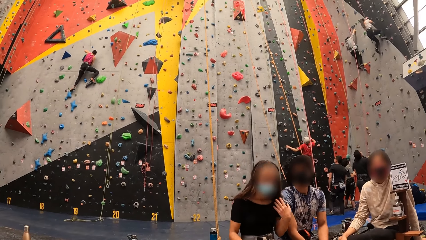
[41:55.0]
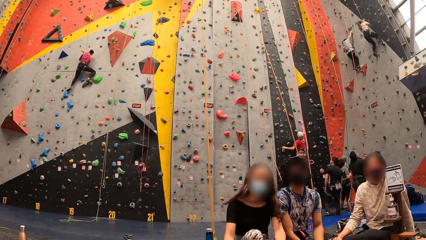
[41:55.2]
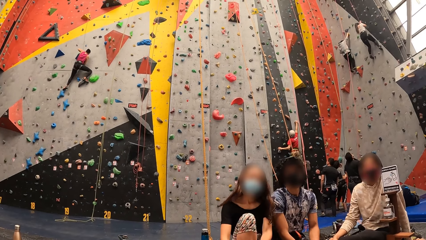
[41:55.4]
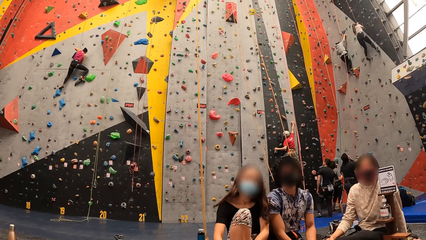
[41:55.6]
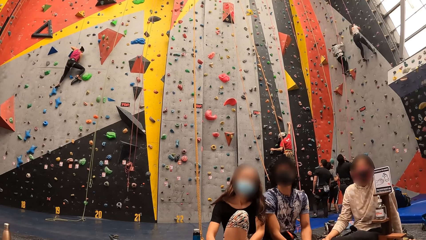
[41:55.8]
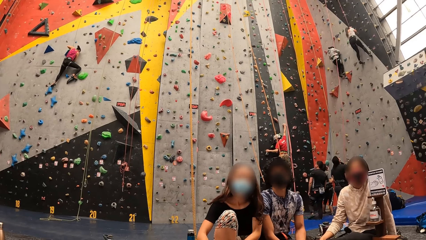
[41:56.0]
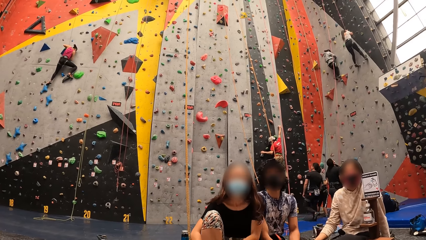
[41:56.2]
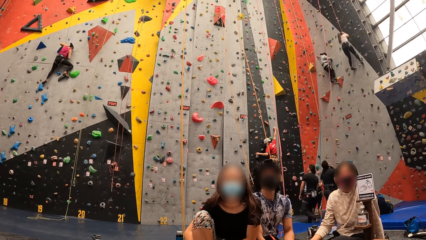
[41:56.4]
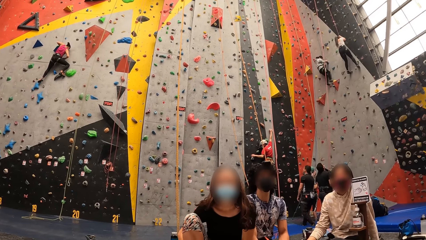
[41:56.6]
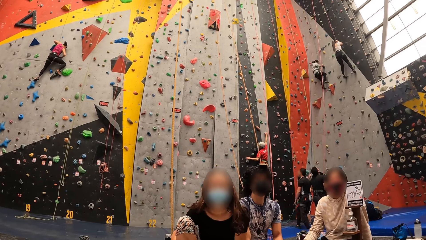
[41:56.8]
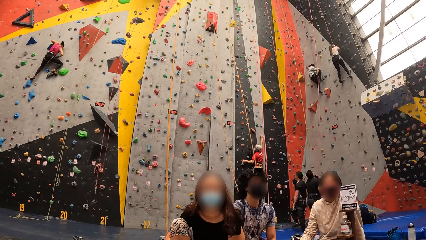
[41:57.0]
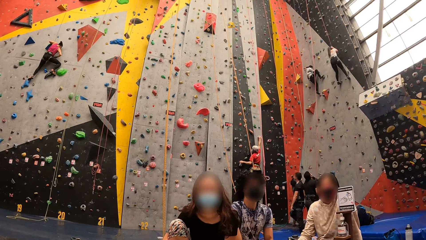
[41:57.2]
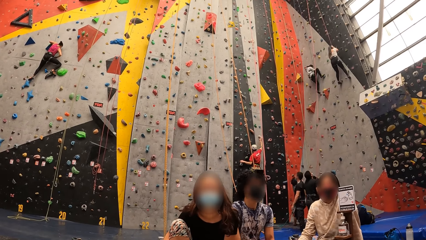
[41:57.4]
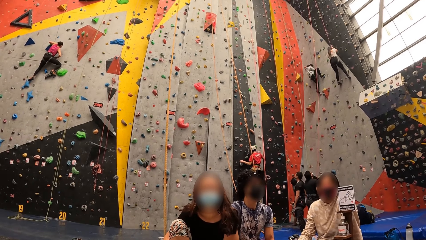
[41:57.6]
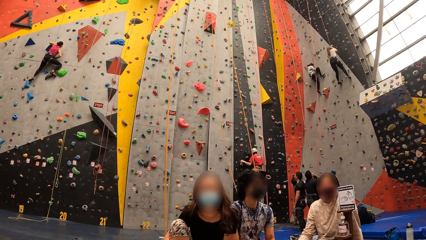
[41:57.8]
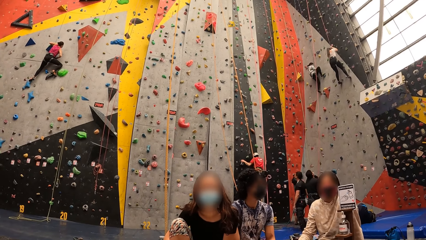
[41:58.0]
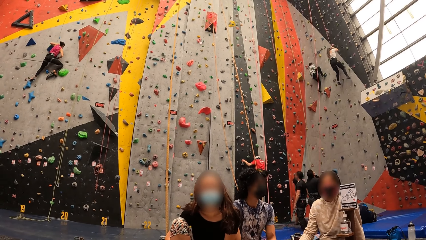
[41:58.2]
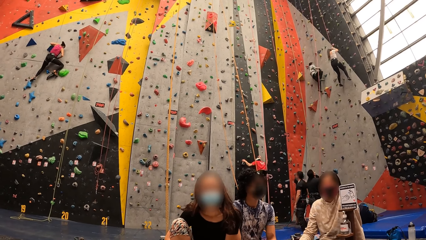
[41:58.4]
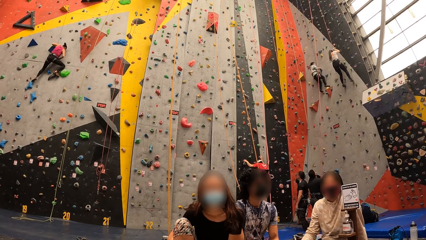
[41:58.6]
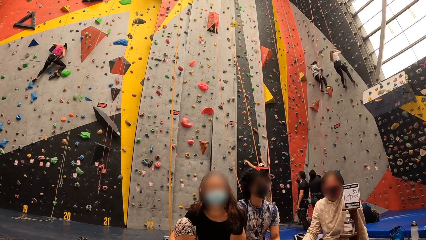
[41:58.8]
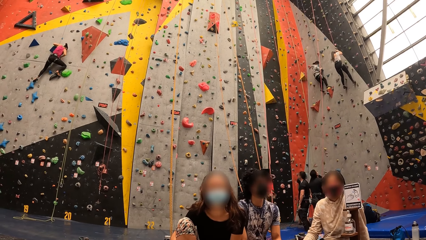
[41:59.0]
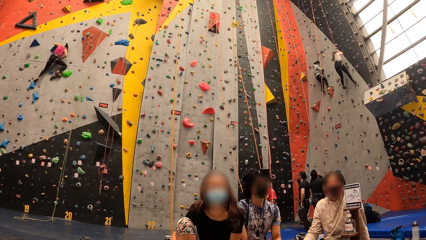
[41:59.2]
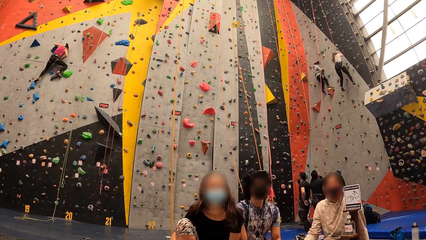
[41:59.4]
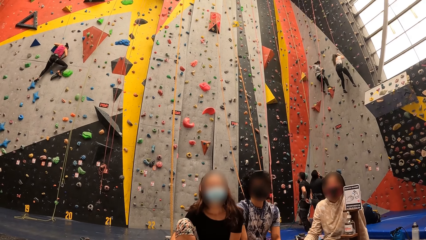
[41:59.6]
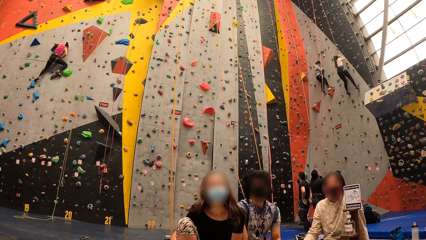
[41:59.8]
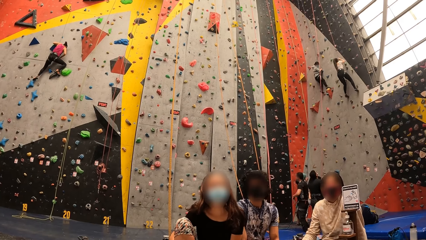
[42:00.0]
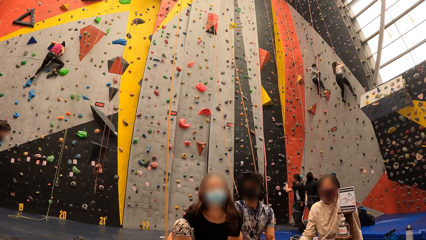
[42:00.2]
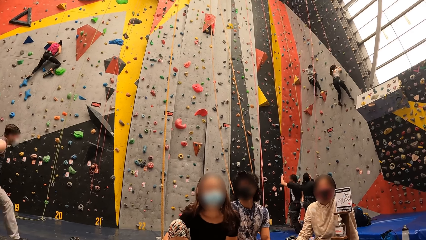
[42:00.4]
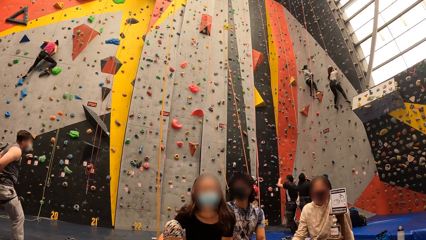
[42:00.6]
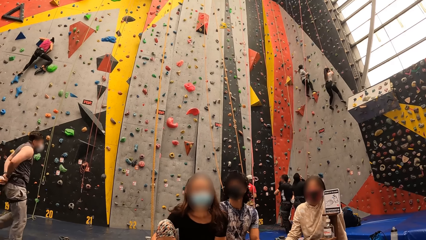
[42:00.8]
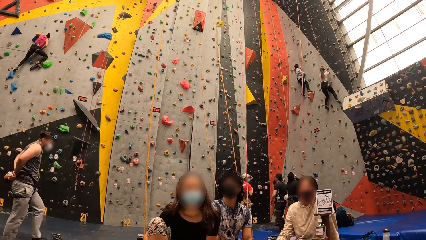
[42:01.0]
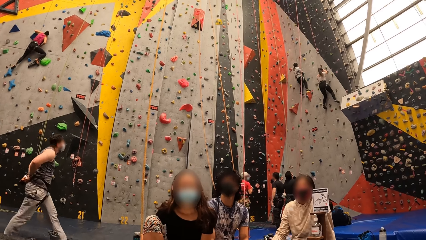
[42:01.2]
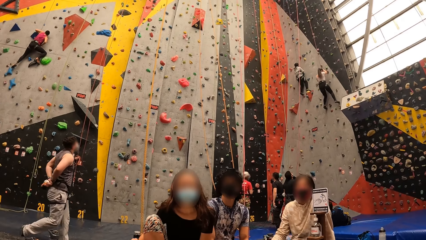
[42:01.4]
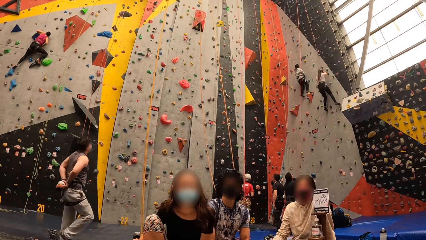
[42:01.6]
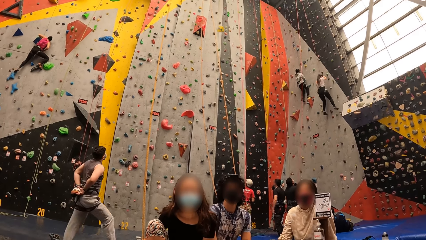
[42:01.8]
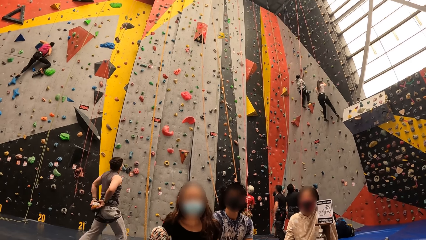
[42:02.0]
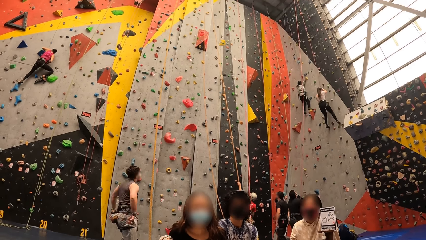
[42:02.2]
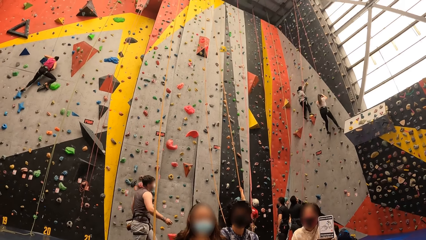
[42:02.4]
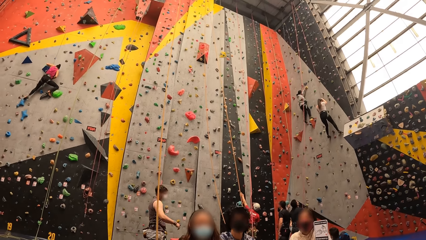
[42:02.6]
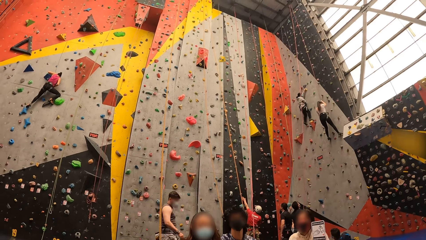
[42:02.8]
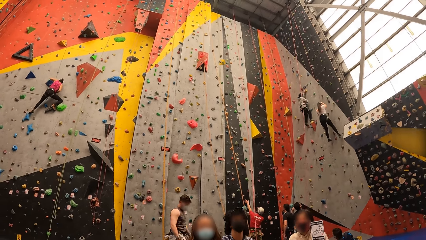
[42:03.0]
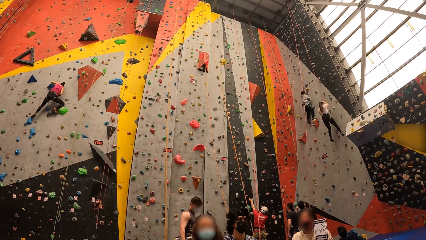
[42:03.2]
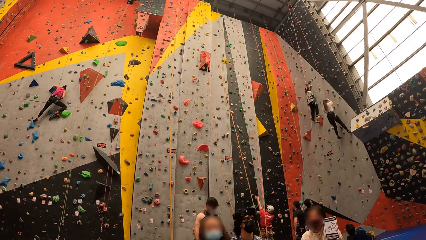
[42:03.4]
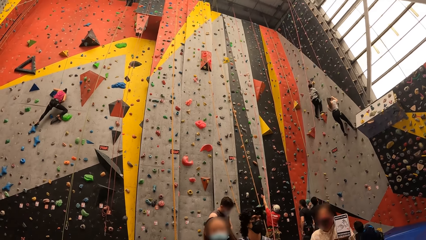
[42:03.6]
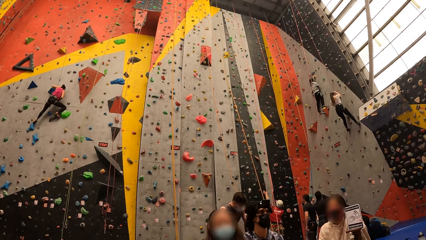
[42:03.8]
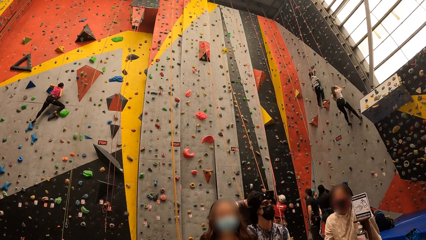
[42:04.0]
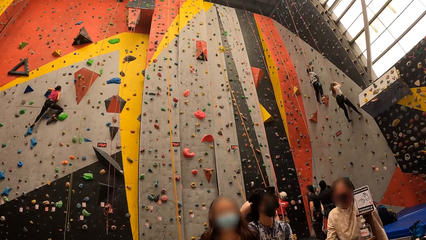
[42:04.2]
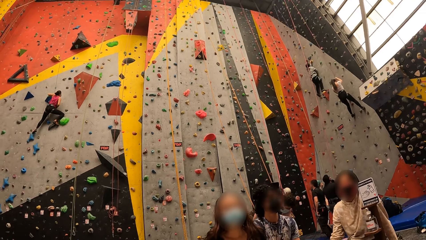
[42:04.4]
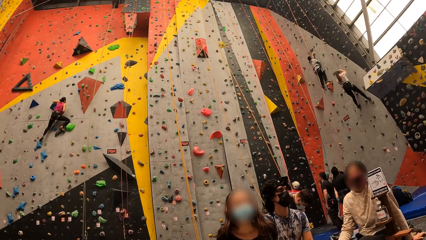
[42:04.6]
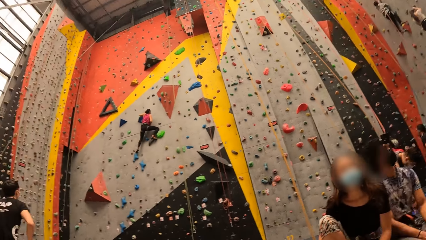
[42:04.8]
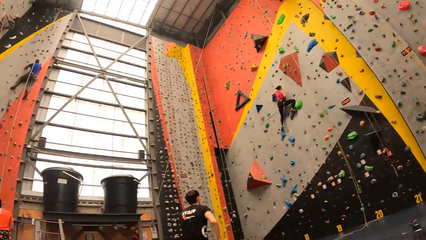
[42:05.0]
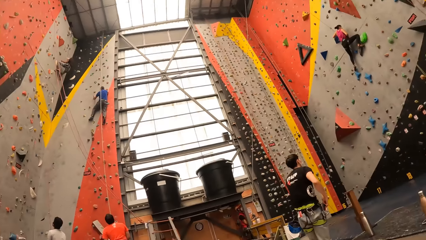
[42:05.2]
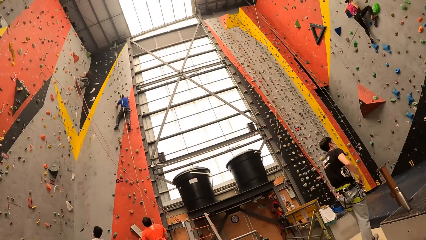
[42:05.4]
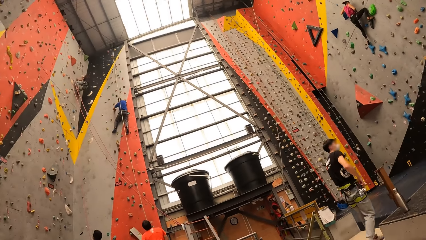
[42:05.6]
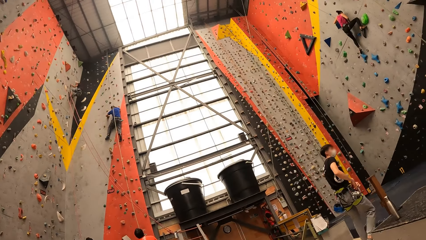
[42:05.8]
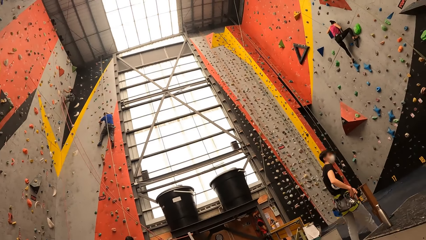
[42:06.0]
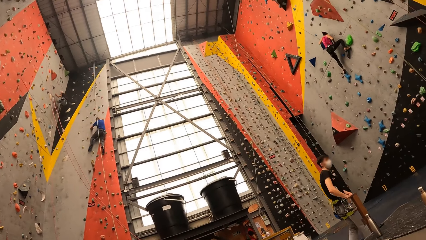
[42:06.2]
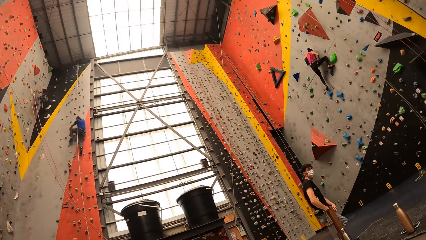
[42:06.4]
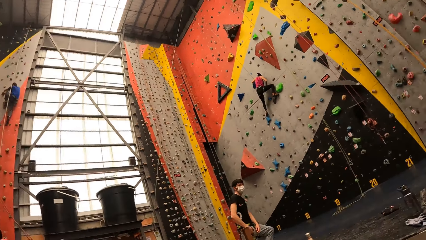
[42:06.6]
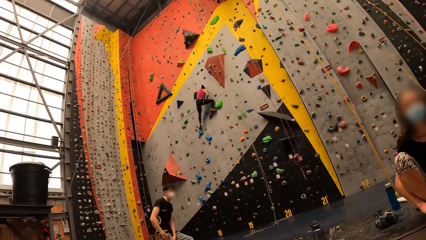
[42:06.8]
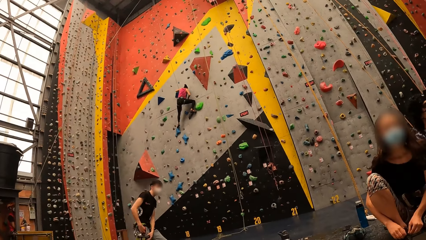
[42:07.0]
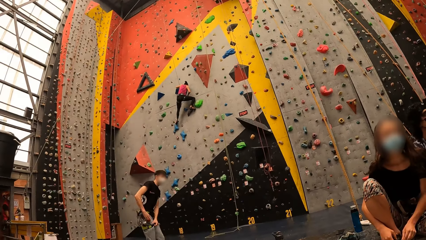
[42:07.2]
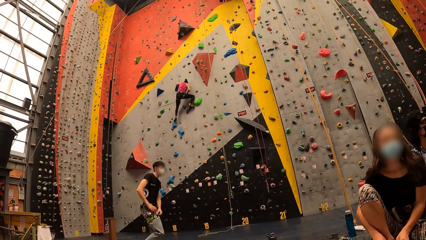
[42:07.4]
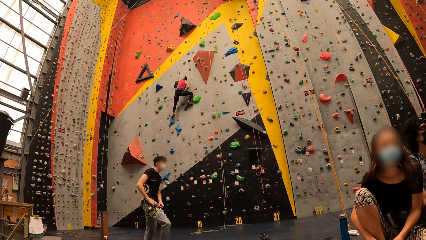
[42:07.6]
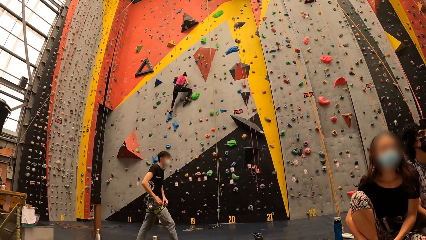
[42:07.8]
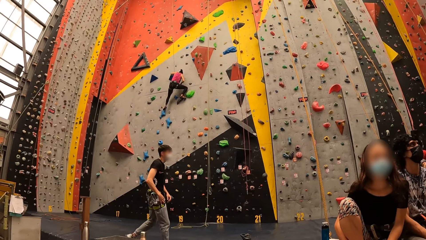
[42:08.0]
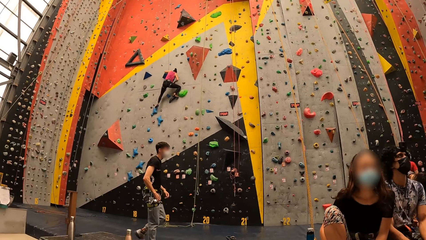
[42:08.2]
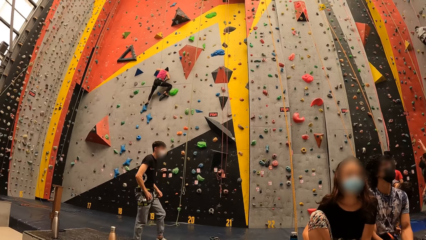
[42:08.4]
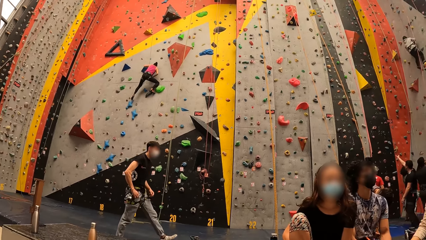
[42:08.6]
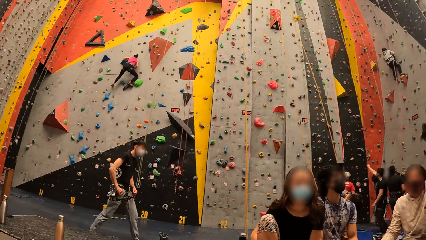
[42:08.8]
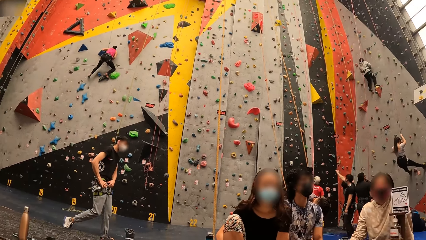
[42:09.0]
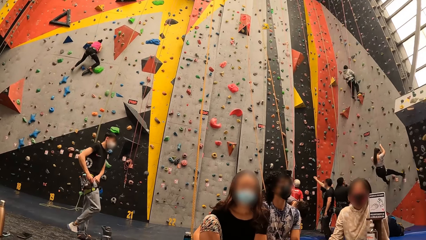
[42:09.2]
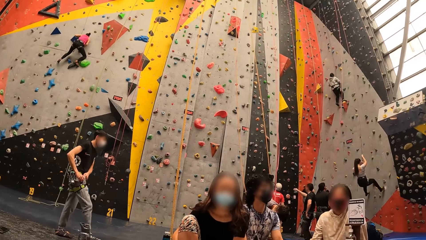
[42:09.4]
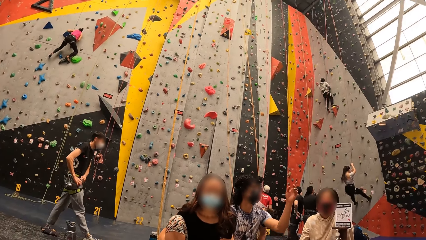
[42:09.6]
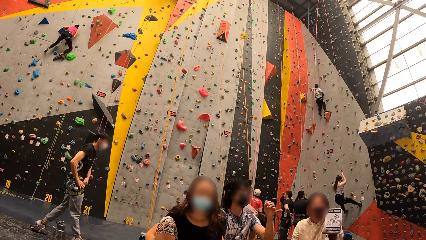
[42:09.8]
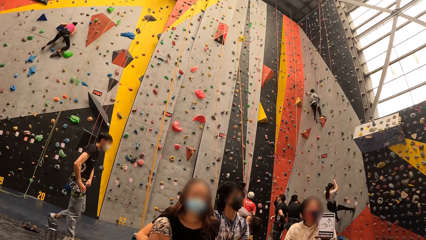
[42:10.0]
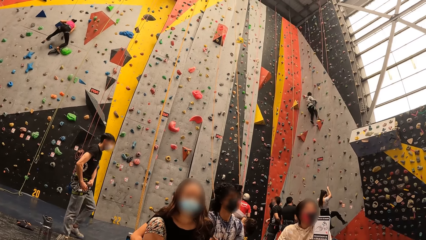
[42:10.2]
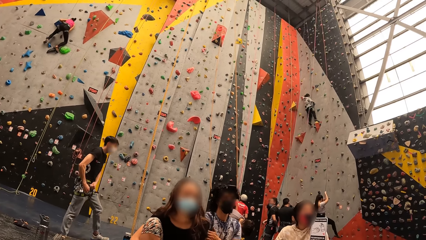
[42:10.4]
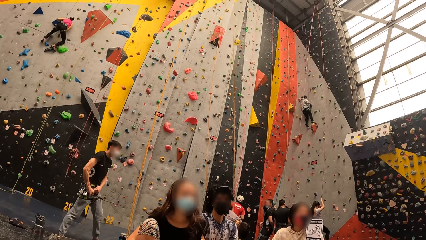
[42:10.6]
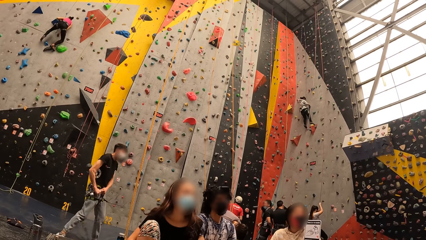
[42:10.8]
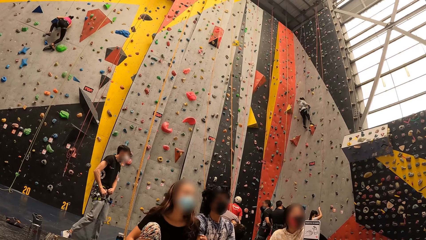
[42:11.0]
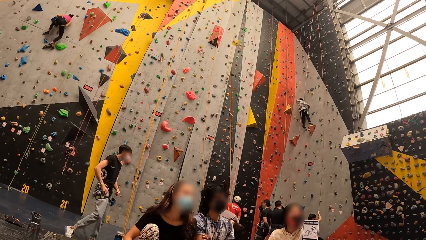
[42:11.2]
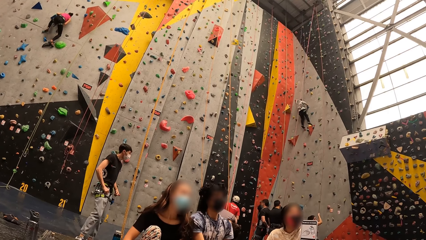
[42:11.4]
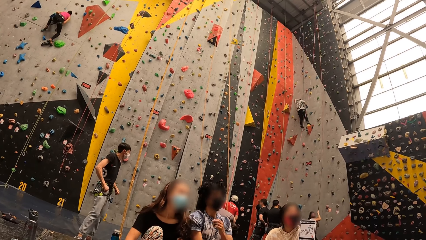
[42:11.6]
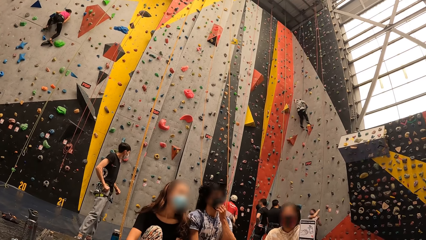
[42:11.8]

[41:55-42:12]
The camera wearer interacts with a lady. They look around.
